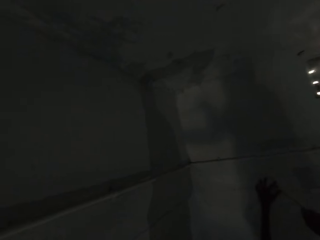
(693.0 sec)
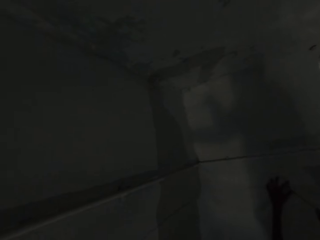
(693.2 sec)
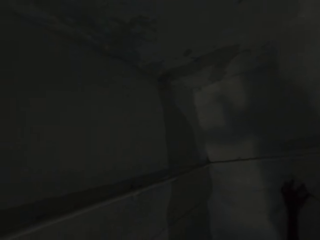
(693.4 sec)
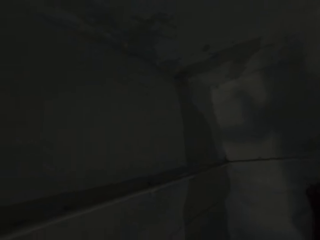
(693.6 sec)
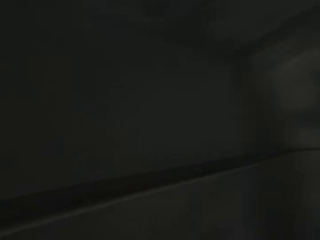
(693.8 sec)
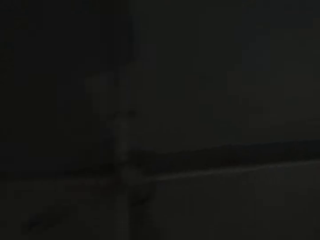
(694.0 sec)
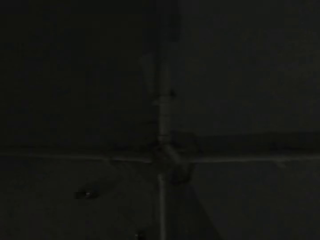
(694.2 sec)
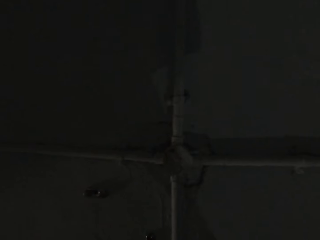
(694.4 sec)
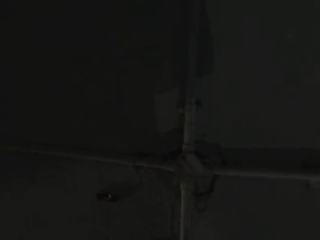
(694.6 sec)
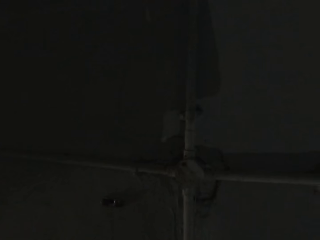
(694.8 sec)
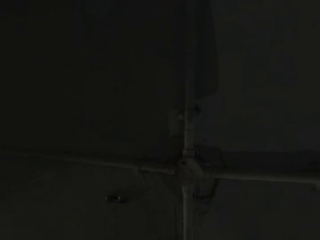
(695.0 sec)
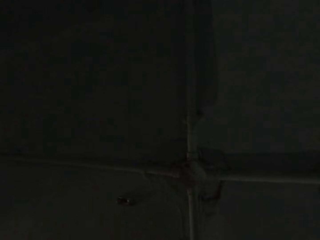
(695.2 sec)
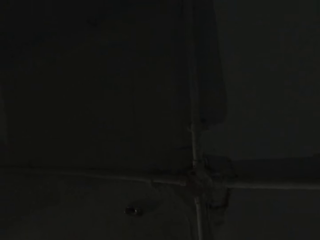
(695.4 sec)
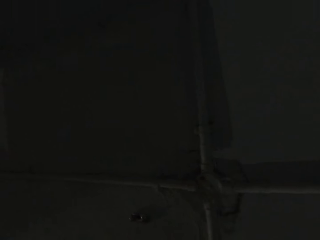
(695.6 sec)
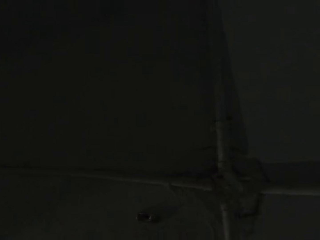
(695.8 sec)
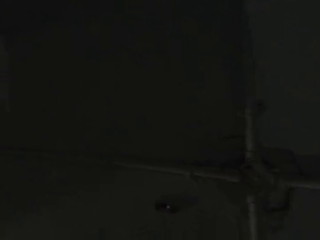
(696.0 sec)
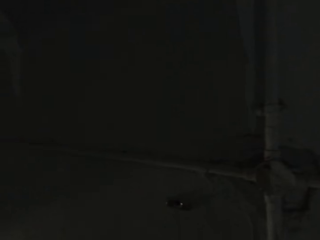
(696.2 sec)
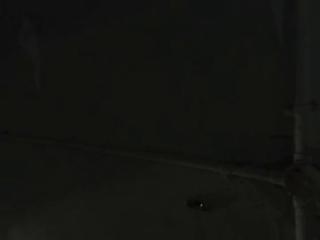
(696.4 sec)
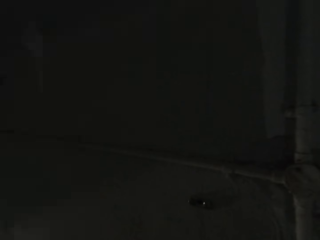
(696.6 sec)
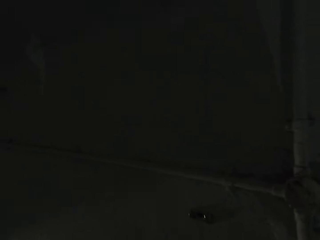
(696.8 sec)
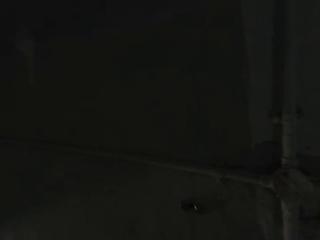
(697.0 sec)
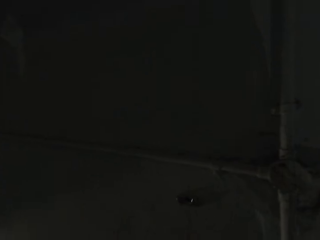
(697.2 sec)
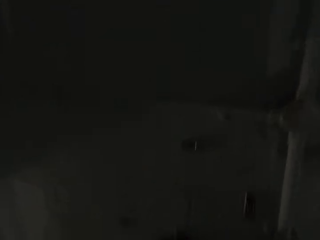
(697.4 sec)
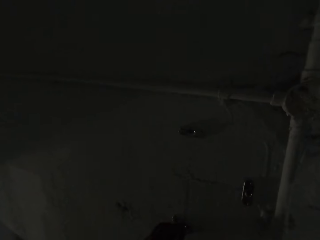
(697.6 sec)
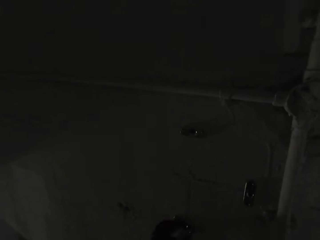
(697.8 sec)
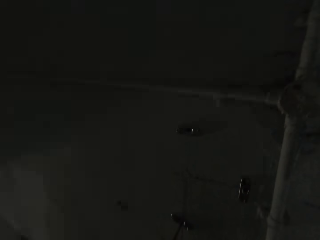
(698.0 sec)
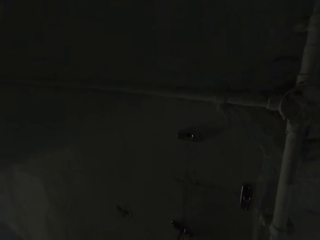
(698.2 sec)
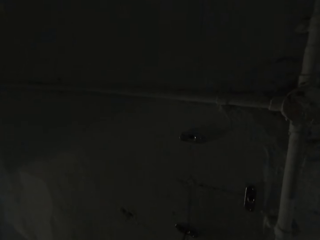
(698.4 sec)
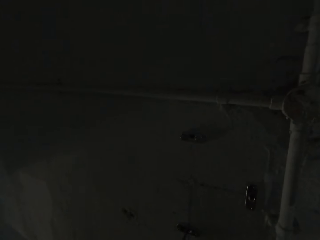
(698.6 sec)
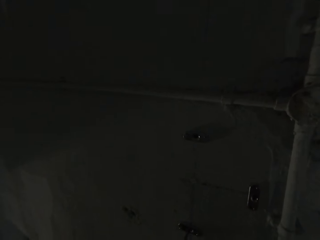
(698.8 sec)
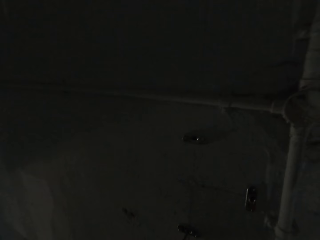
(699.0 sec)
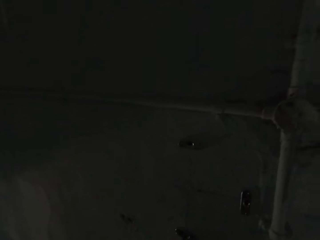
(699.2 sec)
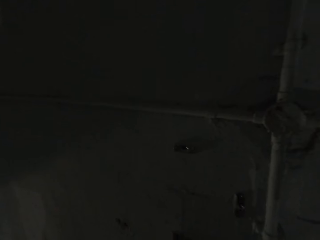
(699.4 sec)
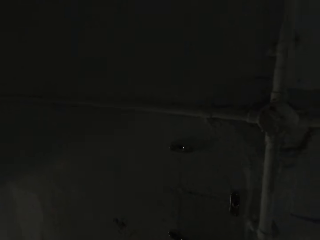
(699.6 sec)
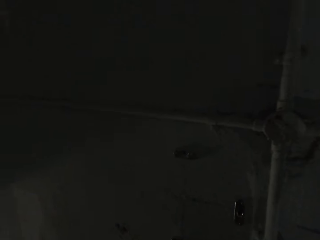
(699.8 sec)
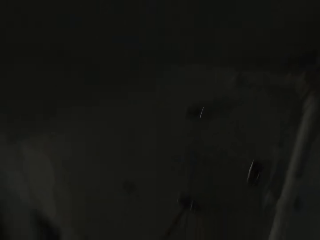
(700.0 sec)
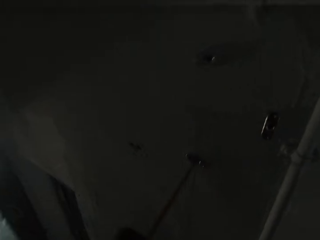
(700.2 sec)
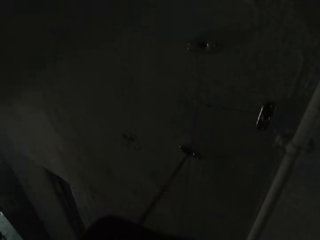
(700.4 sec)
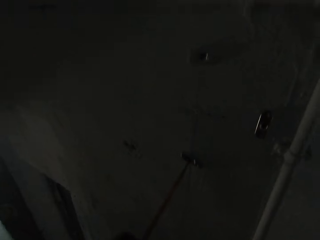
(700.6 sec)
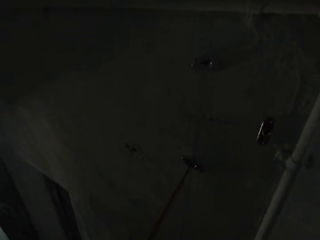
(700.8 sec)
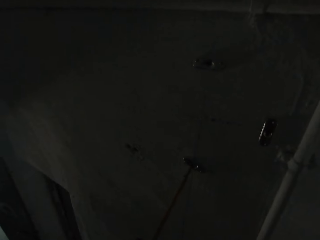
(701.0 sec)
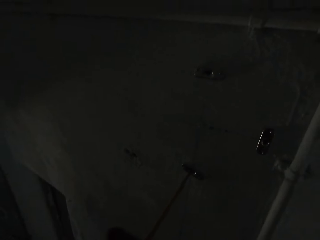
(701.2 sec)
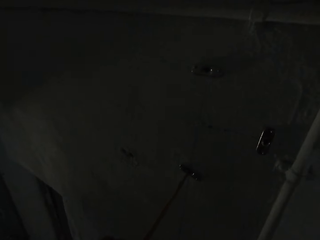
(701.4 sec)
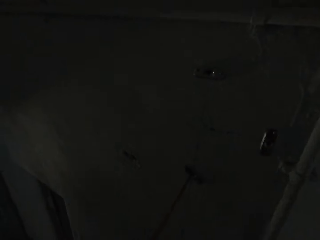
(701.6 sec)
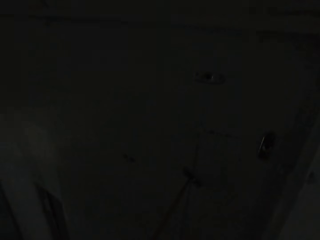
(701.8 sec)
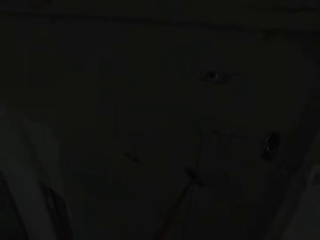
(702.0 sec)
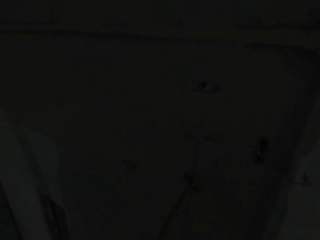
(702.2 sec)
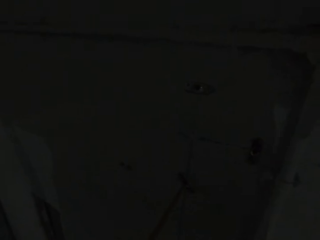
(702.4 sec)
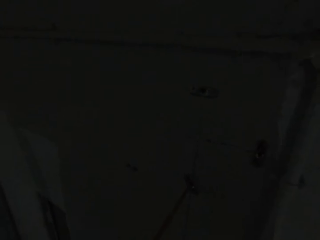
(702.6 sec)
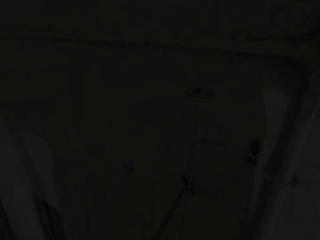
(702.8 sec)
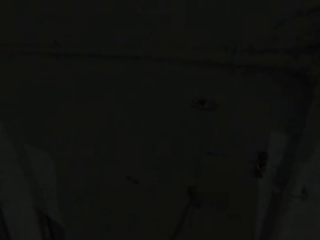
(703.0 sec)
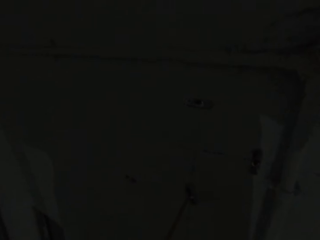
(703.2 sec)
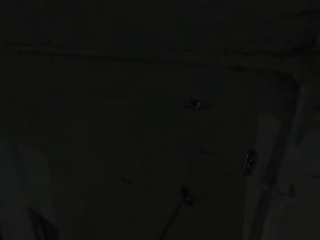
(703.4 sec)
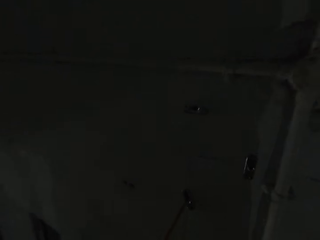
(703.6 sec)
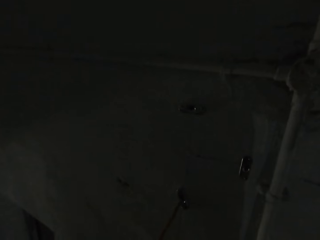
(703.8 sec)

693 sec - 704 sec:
The camera wearer drives in the screw in the wall bracket or wire clip to the wall with the screw driver in his right hand.

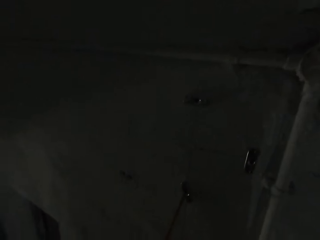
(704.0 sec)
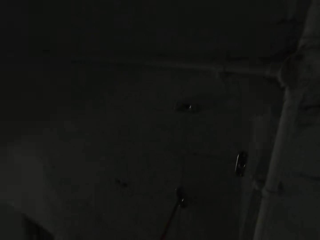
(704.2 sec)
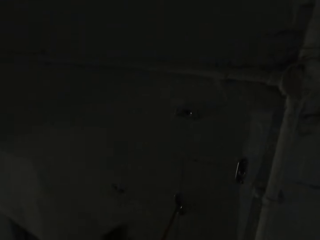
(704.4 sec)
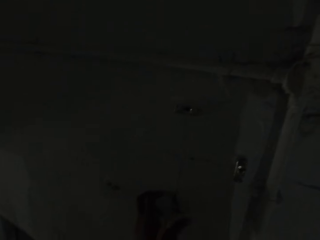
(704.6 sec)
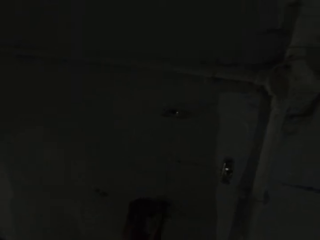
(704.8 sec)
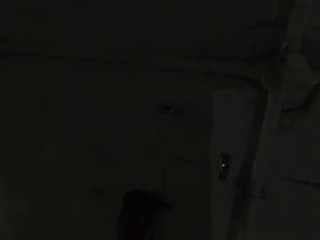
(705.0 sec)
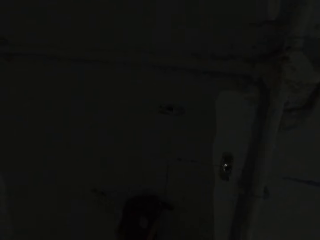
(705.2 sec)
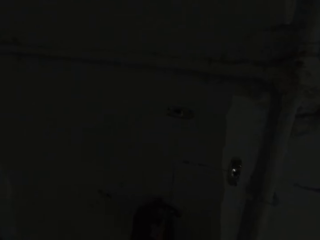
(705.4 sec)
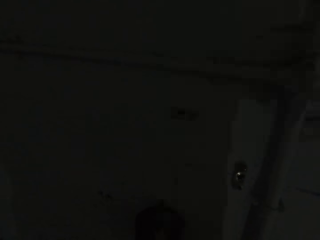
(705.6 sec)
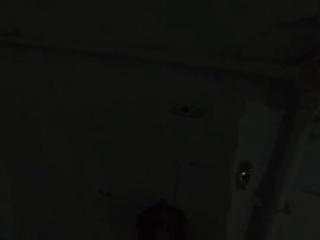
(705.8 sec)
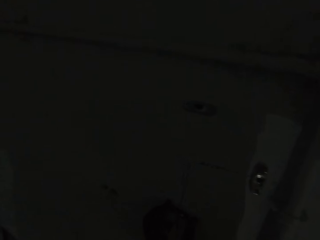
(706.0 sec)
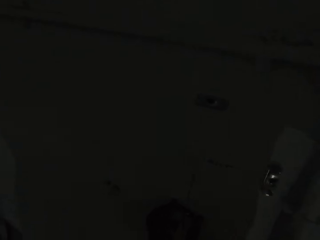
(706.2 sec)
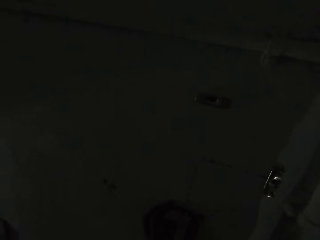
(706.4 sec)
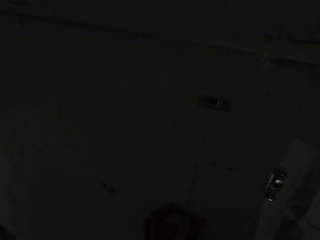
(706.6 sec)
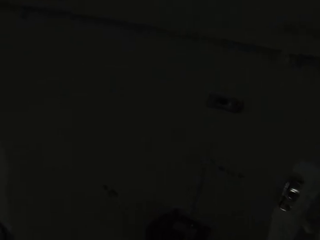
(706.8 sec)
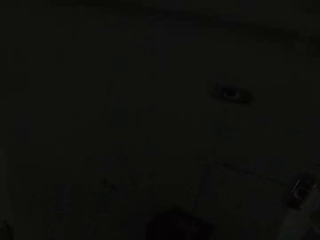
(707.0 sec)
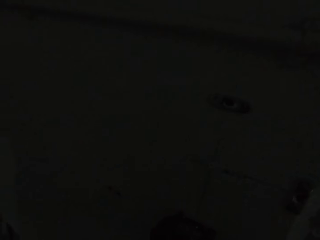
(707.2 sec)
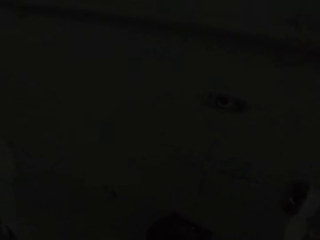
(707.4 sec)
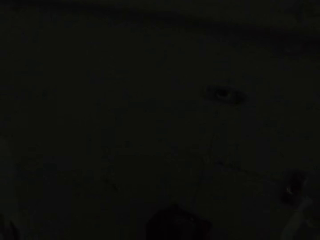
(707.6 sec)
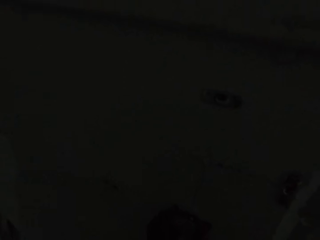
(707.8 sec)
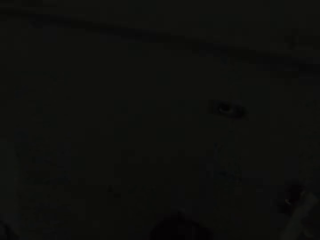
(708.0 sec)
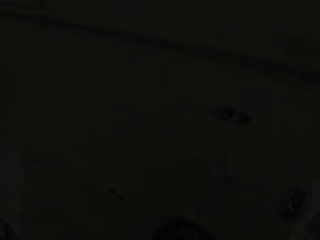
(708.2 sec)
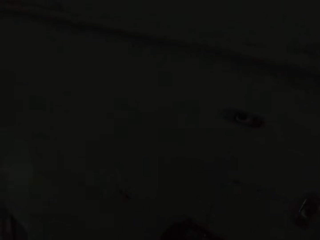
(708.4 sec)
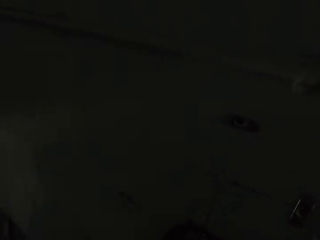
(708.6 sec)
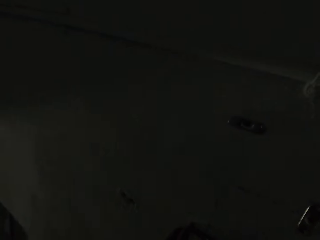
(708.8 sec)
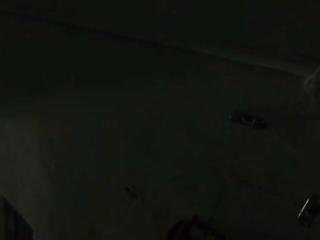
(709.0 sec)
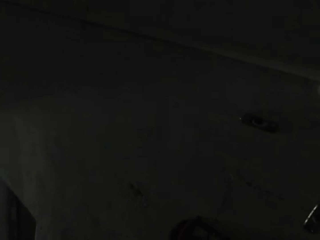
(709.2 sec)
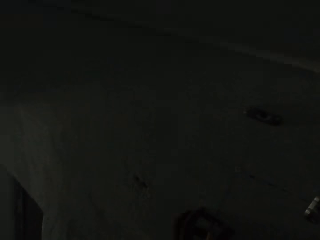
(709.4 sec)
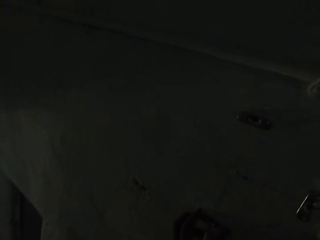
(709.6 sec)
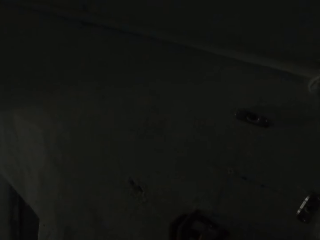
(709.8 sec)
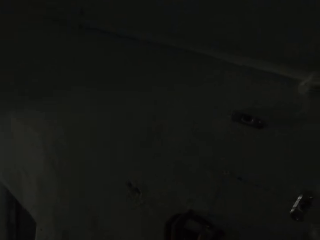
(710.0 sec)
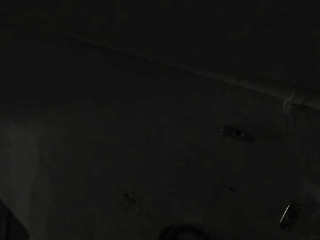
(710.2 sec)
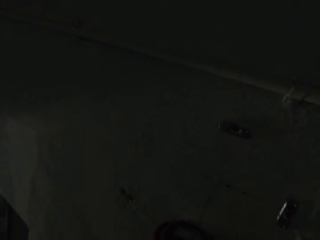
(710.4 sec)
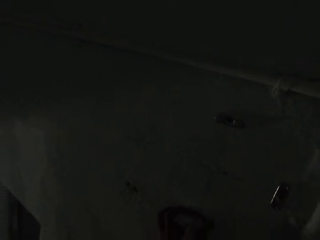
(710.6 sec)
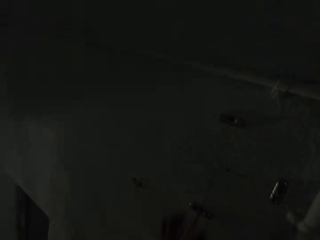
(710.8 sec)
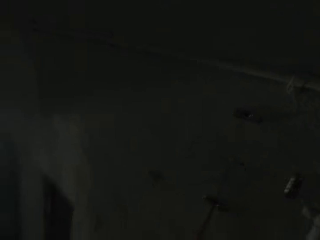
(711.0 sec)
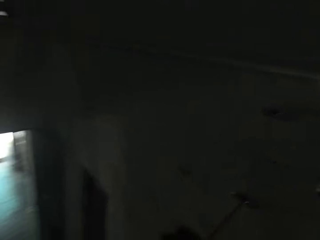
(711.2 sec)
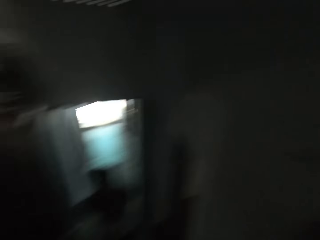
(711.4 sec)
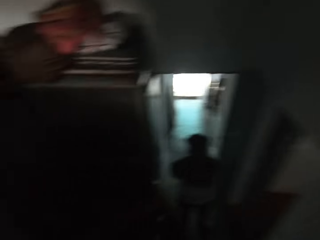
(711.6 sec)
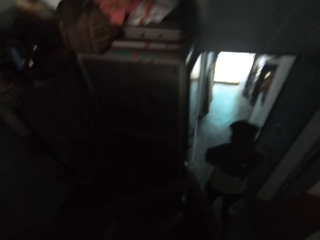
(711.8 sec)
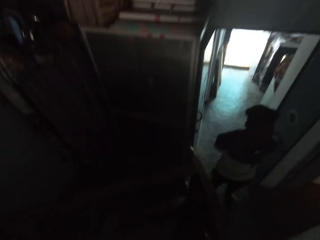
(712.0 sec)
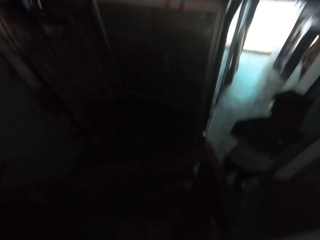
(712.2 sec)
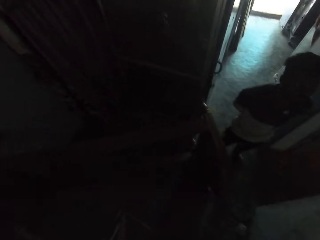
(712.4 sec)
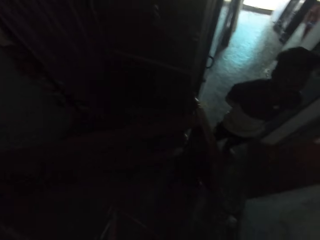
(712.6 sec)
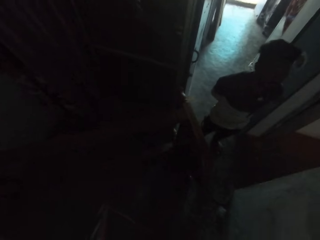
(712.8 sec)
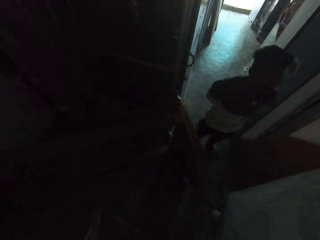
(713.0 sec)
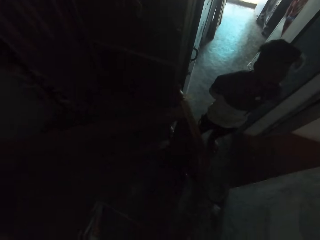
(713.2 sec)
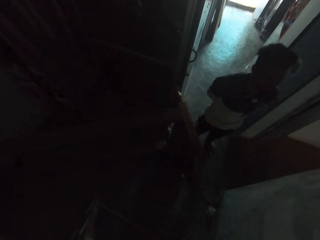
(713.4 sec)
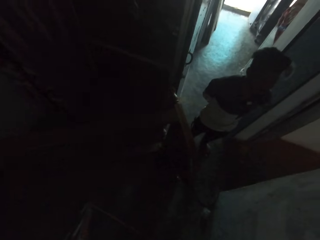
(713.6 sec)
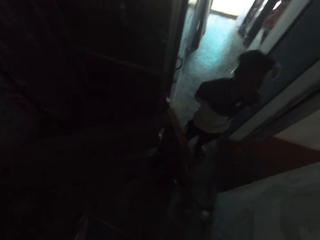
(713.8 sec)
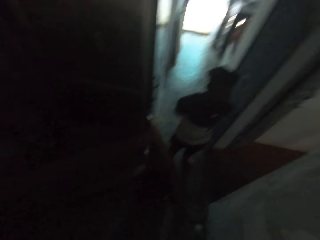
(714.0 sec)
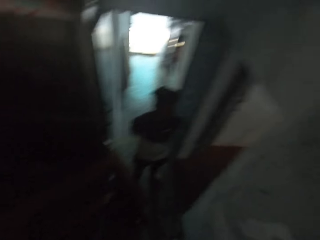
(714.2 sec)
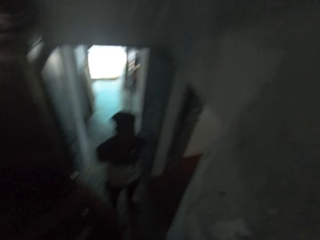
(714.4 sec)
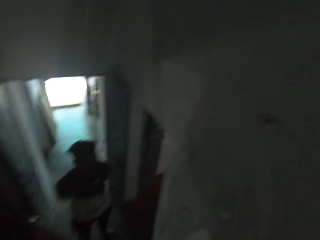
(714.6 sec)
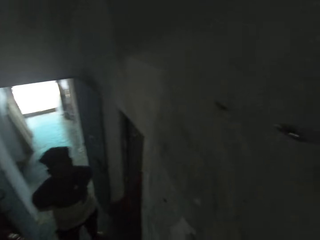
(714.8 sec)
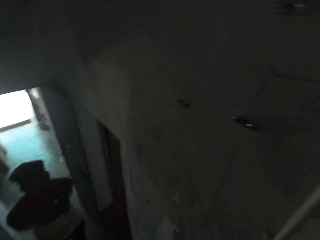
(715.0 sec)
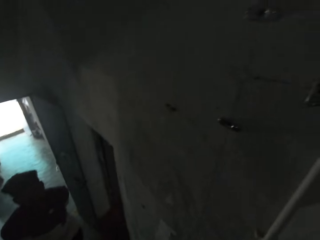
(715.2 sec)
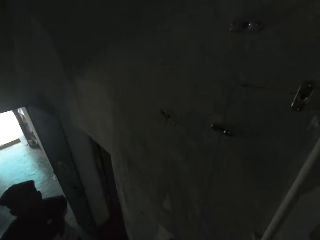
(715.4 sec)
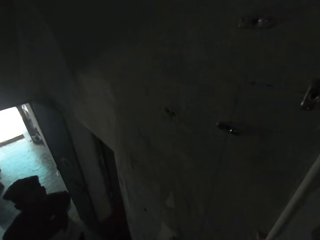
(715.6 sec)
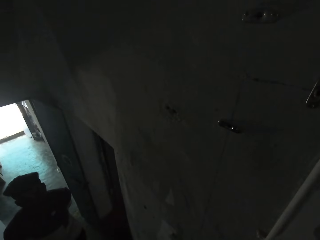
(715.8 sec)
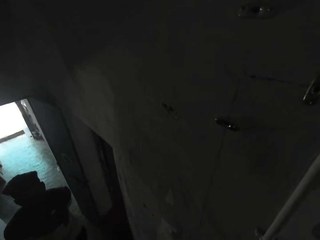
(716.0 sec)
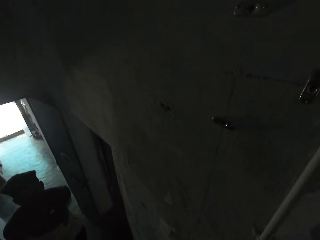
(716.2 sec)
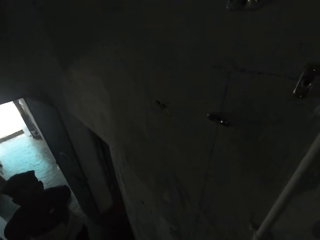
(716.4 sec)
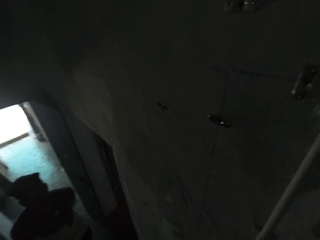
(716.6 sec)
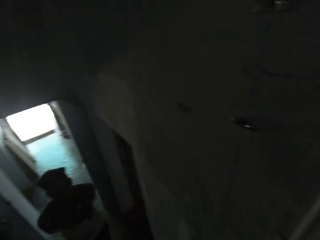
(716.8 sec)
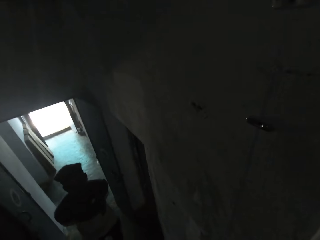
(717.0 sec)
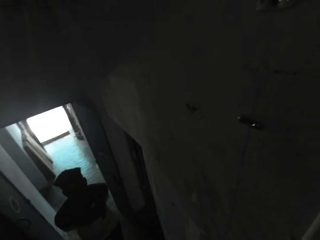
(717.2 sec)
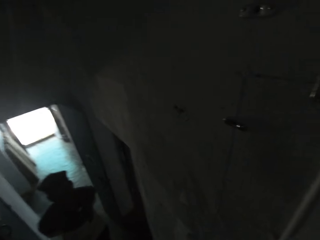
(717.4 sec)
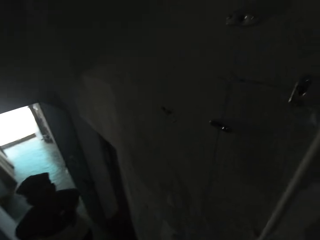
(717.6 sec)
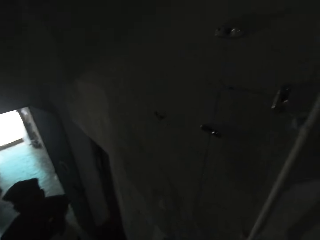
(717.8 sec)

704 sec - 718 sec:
The camera wearer holds the wire clip in place with his left hand. He looks around.
